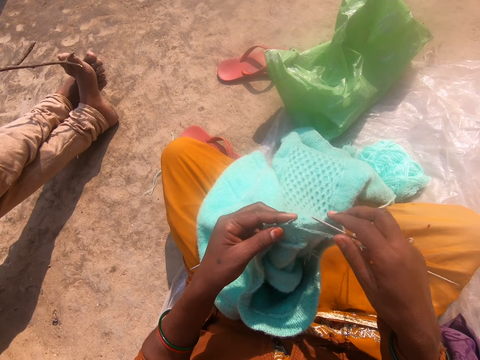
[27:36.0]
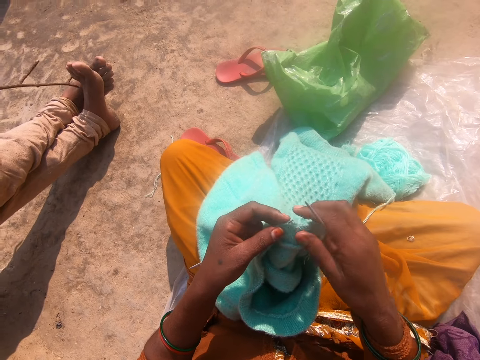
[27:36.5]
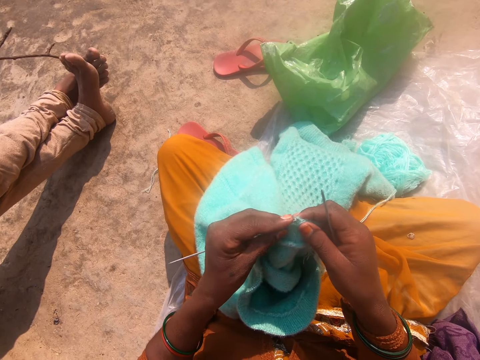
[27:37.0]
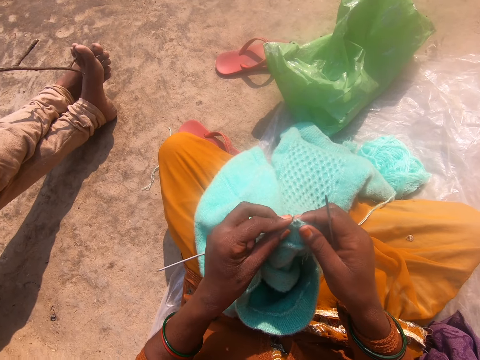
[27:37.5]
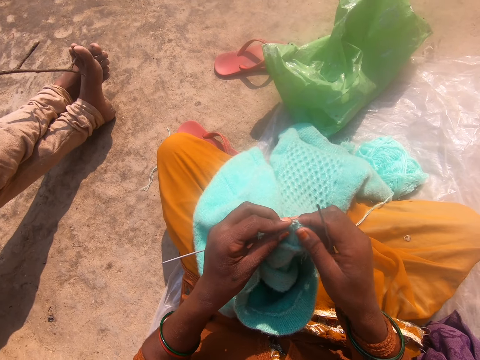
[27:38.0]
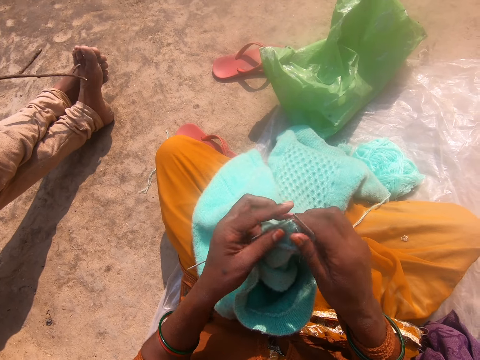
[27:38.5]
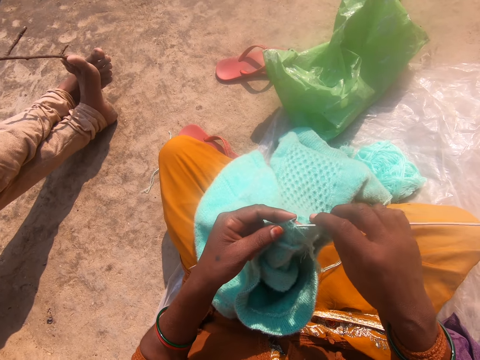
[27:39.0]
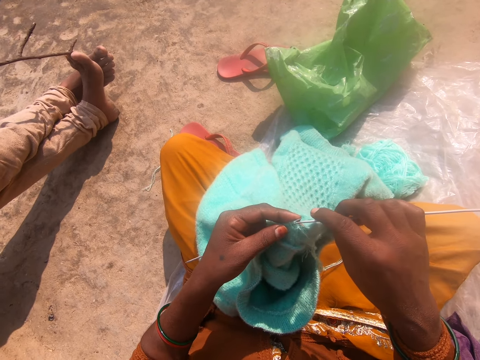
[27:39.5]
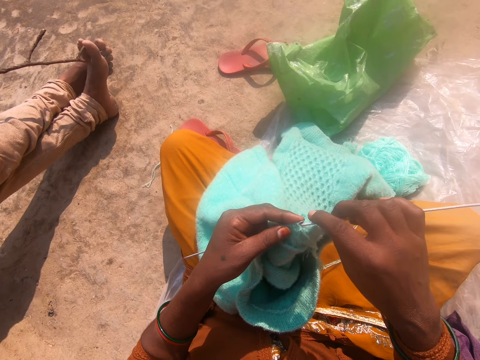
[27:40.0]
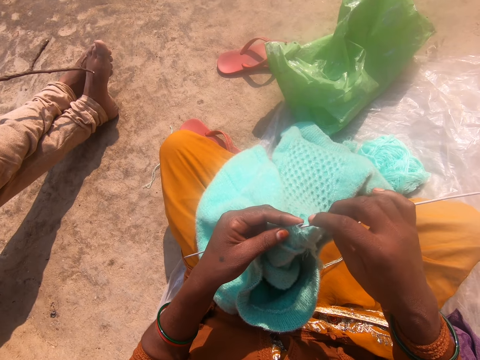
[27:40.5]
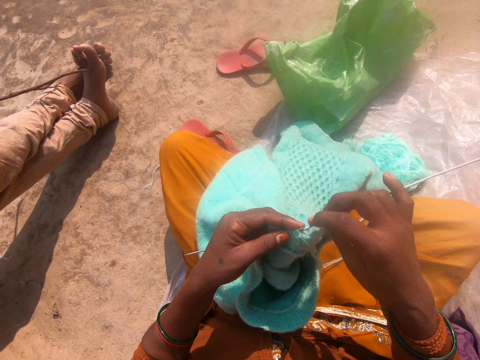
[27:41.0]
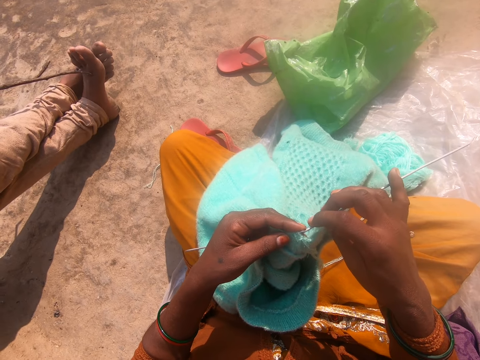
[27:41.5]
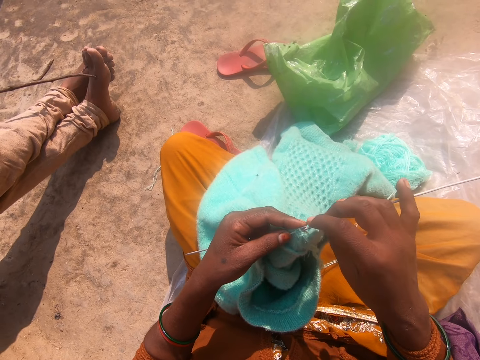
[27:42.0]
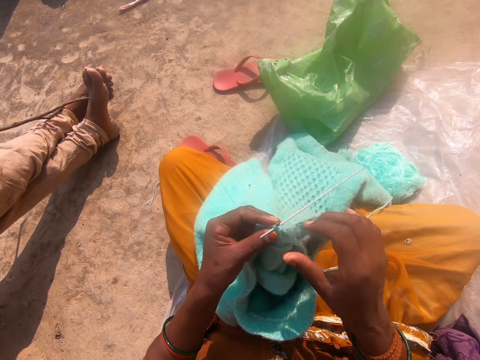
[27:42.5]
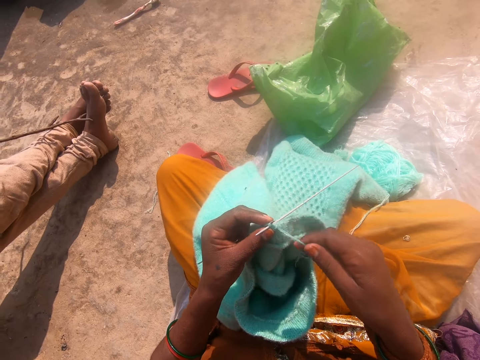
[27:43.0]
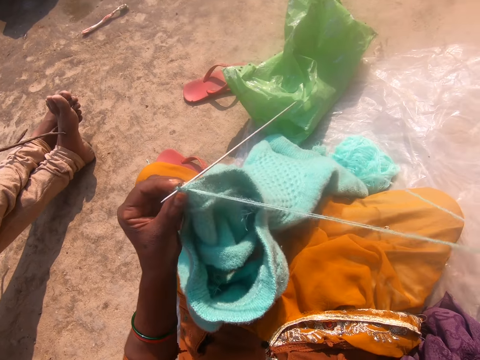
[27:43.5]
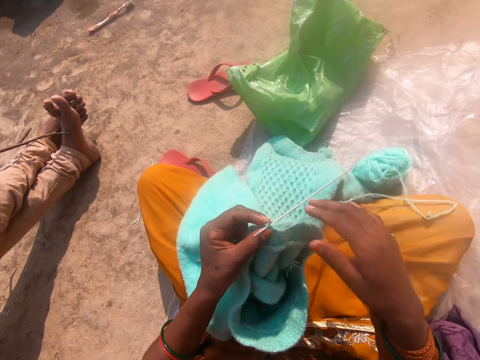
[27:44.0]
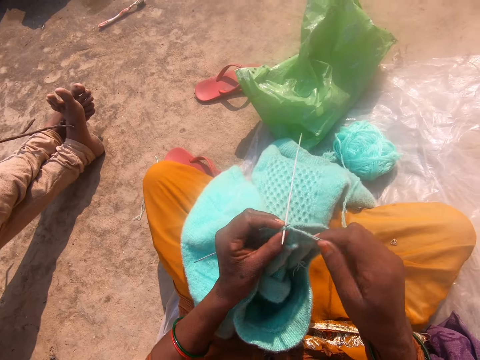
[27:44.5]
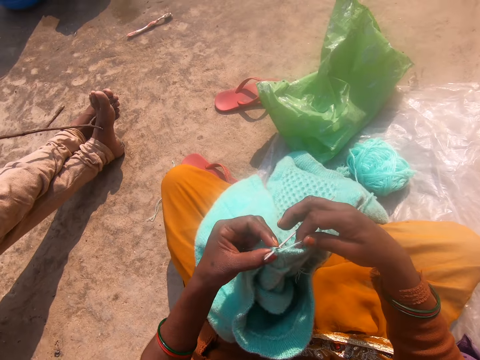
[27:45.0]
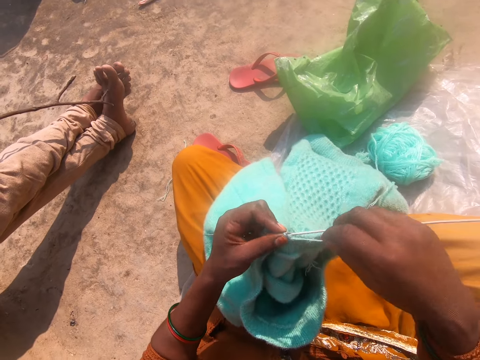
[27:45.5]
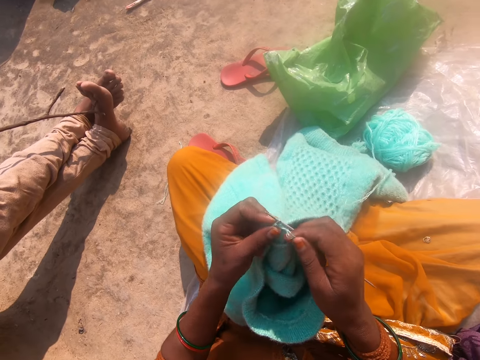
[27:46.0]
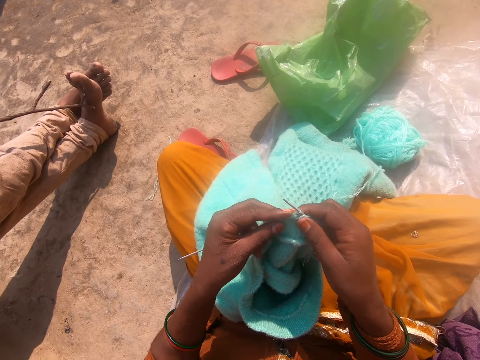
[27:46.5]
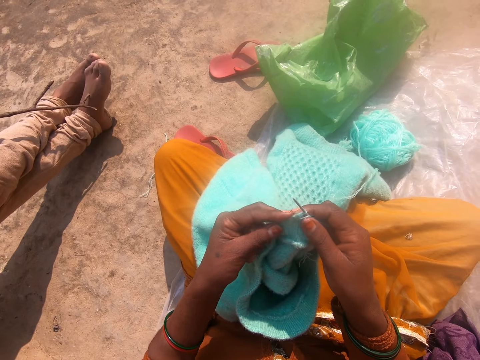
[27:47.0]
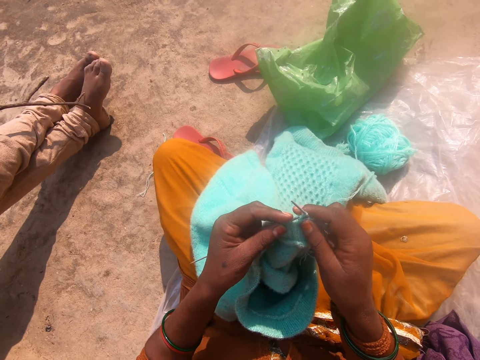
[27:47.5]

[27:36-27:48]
The camera wearer pulls the thread. They converse with a person. They pull the thread, let go of the thread, and hold the thread. They knit the cloth with a knitting needle. They converse with the person. They knit the cloth with the knitting needle.

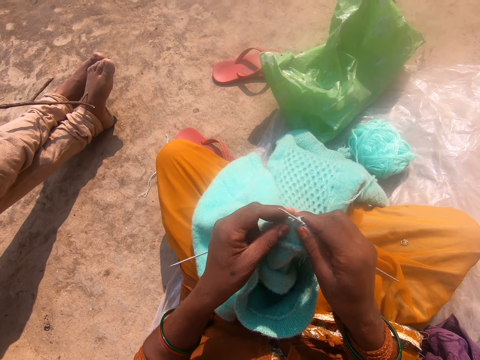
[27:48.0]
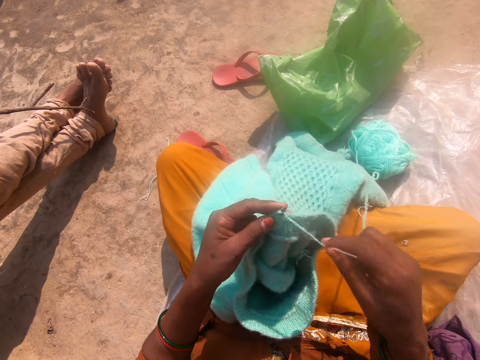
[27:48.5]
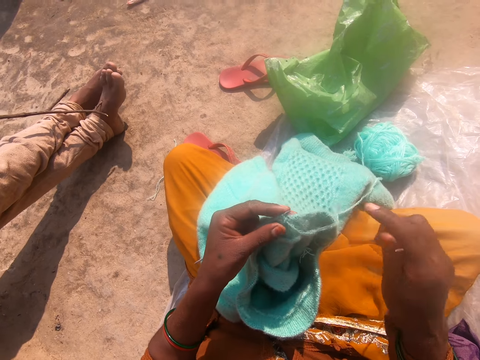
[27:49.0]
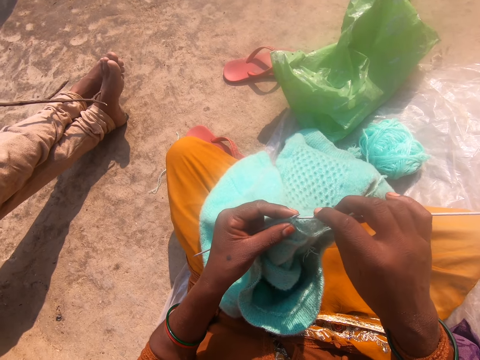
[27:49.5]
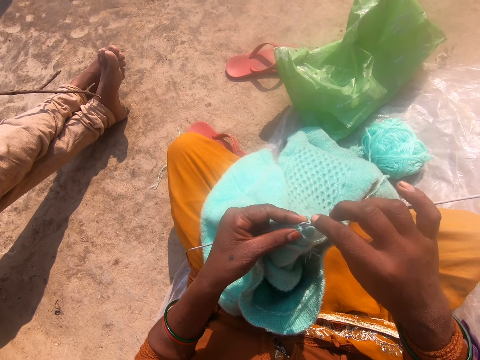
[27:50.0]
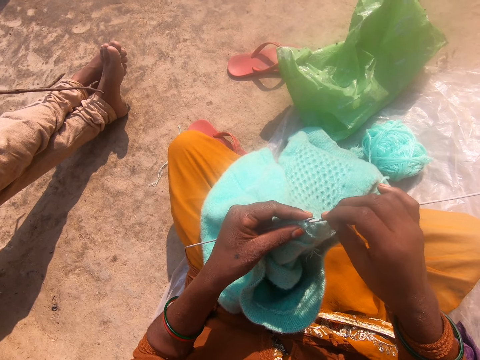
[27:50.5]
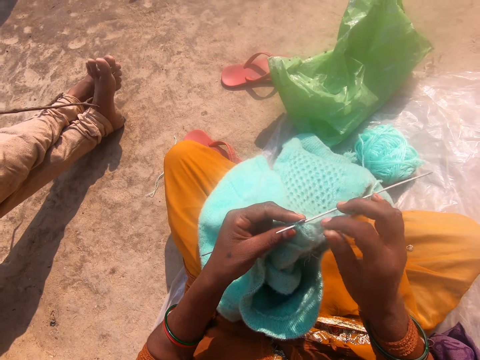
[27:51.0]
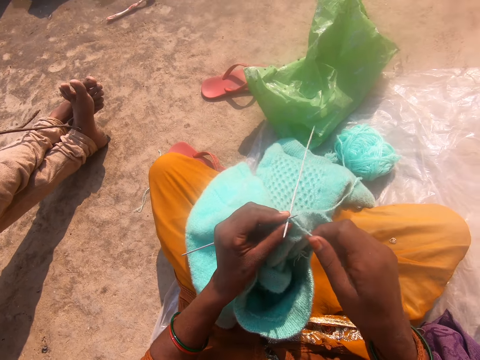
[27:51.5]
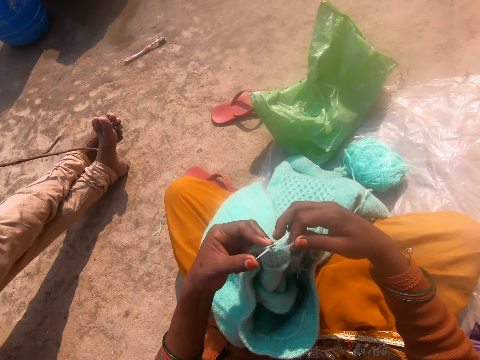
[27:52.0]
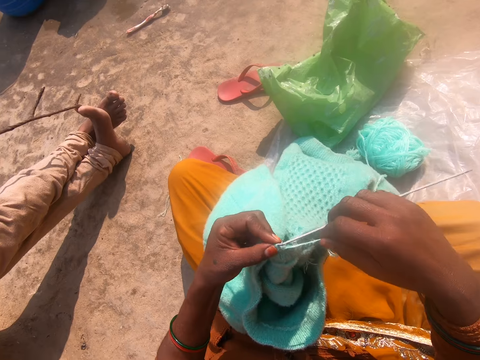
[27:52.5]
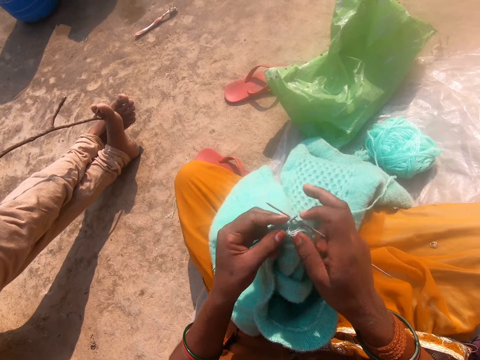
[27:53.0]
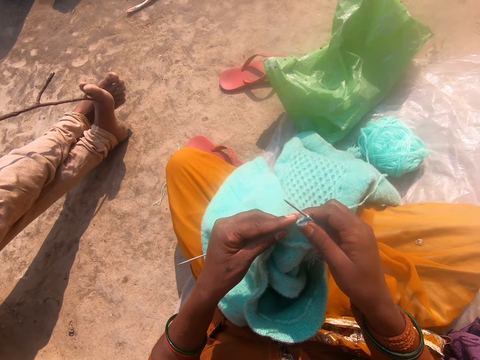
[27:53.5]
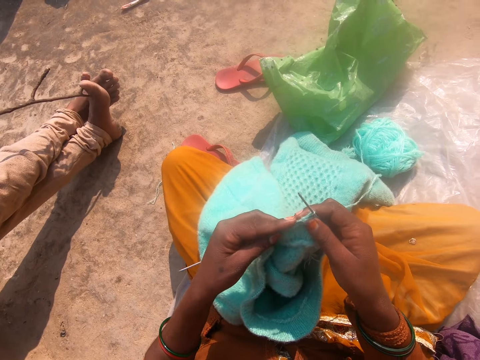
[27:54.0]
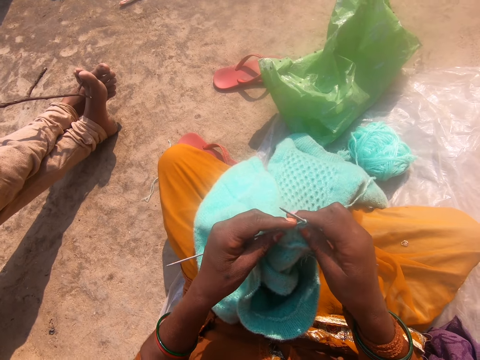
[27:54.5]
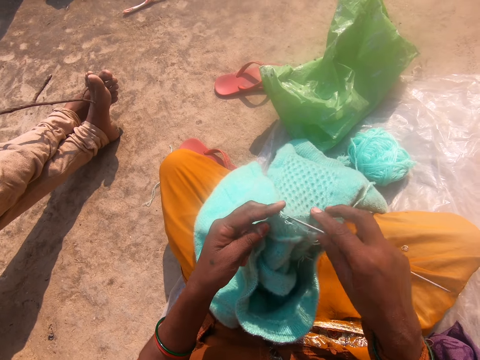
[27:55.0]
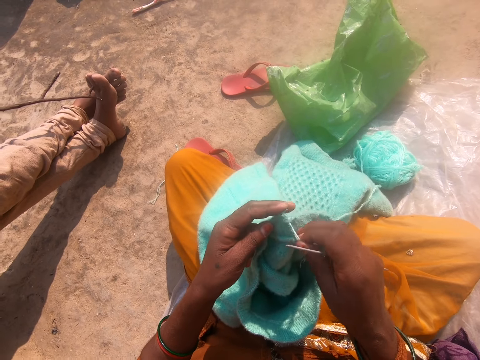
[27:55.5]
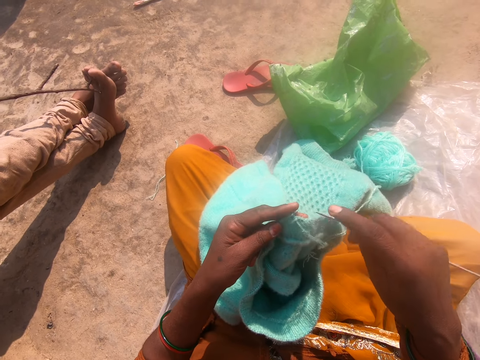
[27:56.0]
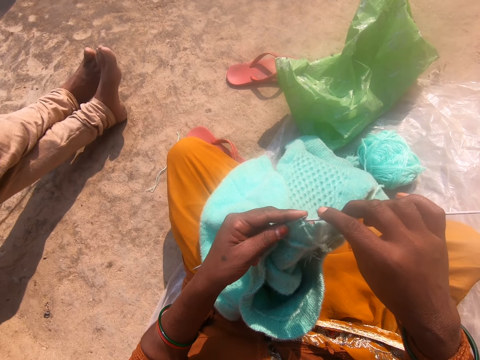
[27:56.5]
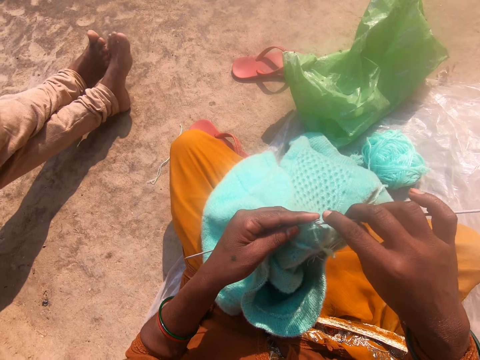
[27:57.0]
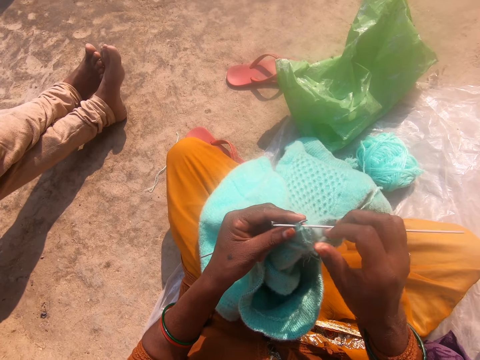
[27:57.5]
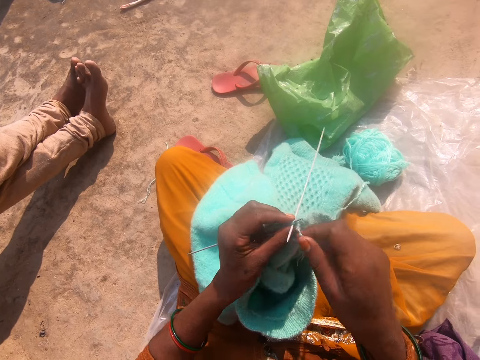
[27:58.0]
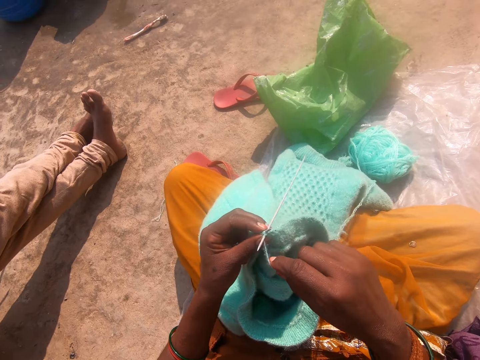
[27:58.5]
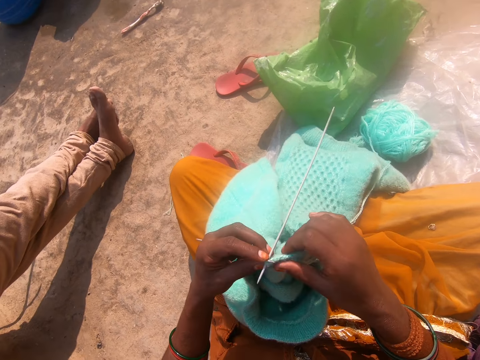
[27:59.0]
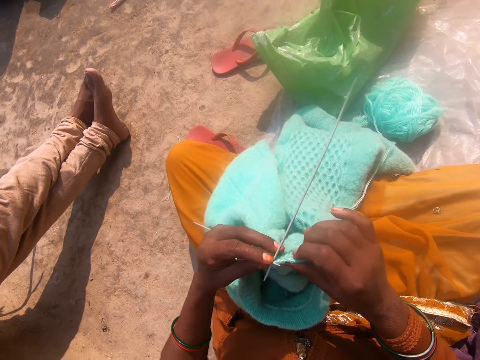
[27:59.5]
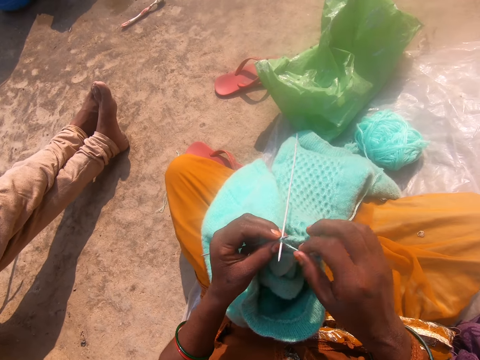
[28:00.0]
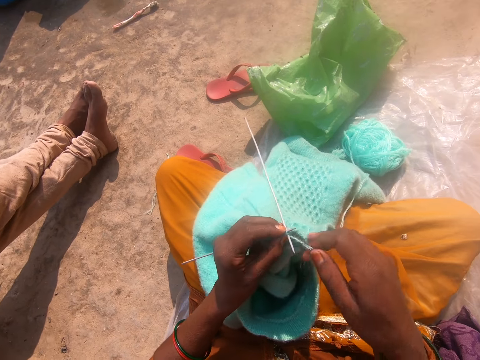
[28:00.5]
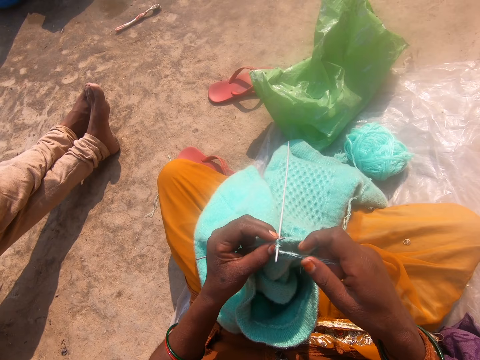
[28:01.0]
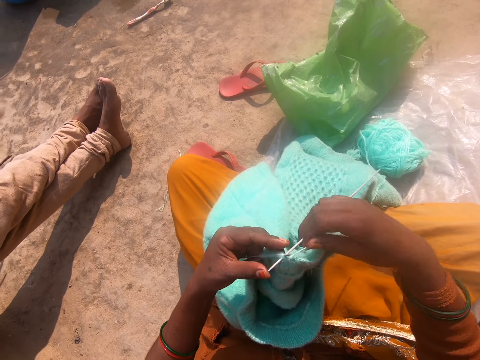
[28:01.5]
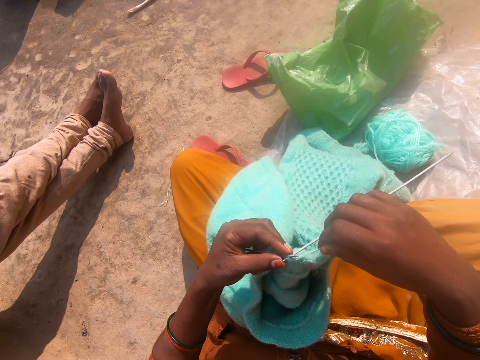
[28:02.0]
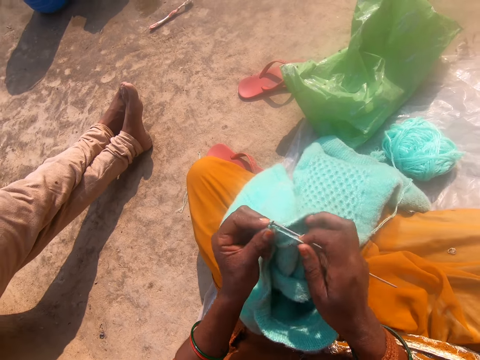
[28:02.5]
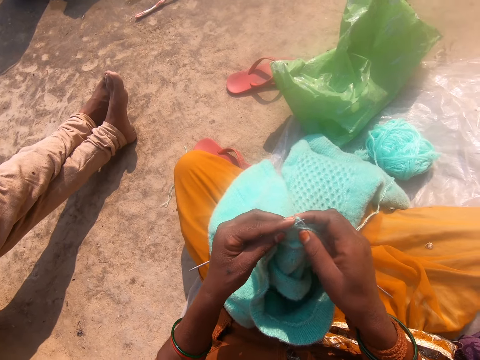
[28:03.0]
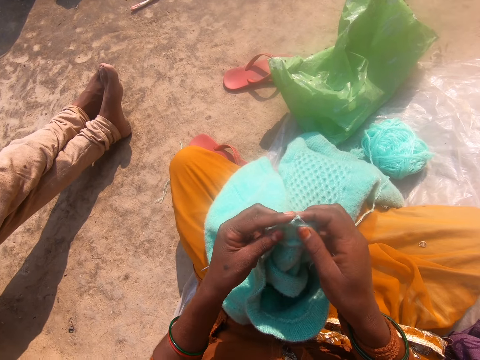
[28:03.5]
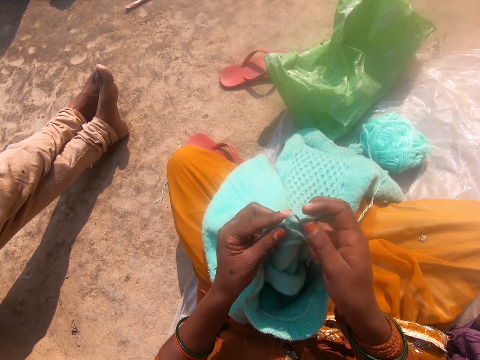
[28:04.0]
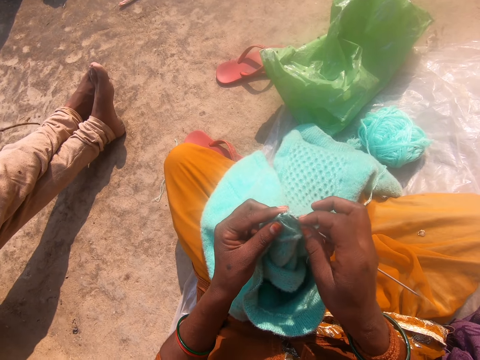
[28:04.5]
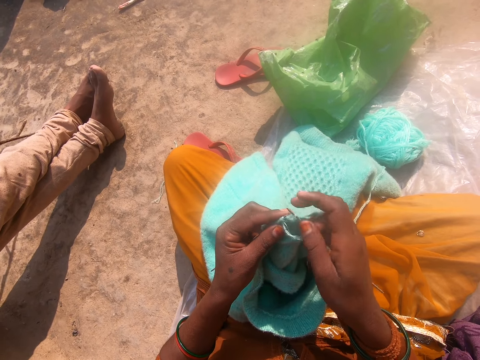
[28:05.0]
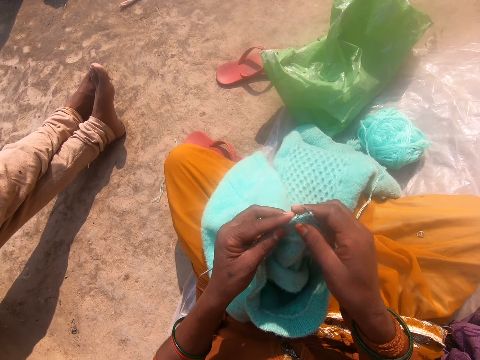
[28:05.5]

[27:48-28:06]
The camera wearer pulls the thread. They let go of the thread. They knit cloth with a knitting needle. They converse with a person. They knit the cloth with the knitting needle. They pull the thread. They knit the cloth with the knitting needle. They converse with the person. They knit the cloth with the knitting needle. They pull the thread. They let go of the thread. They knit the cloth with the knitting needle. They look at the cloth. They knit the cloth with the knitting needle. They converse with the person. They knit the cloth with the knitting needle.
